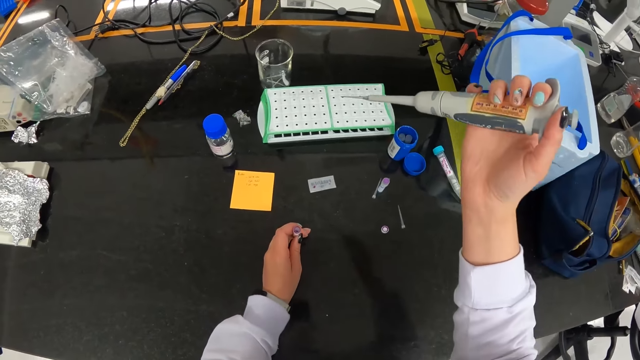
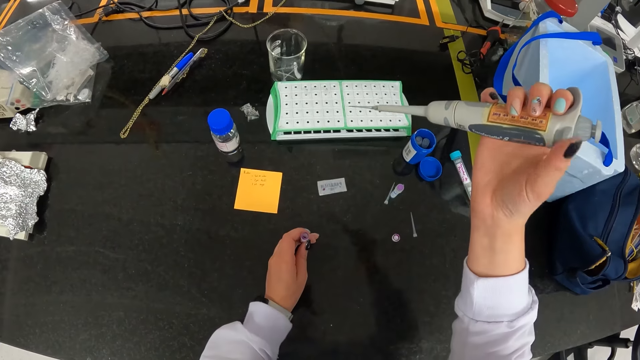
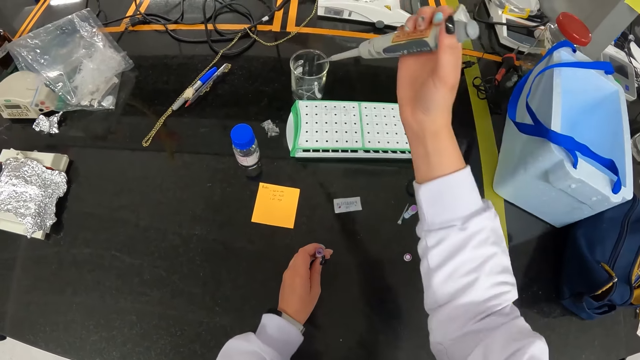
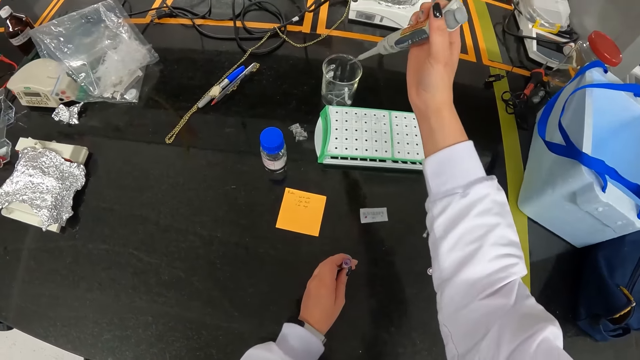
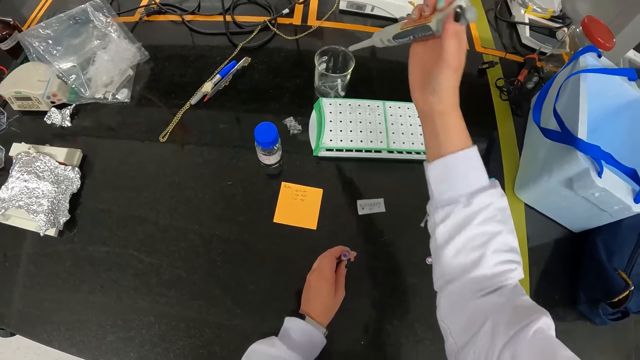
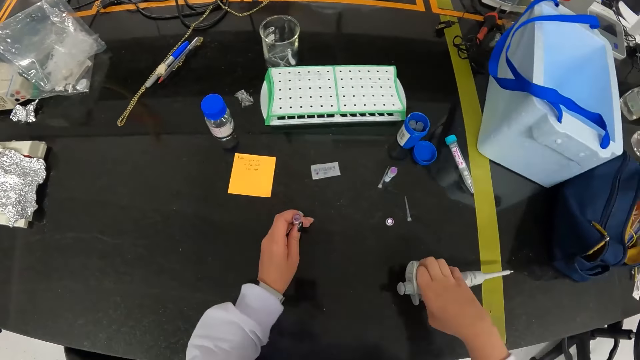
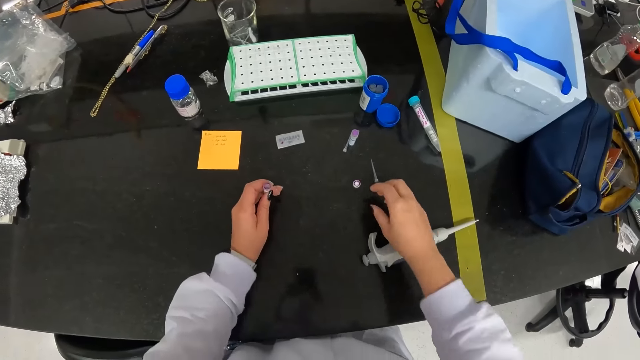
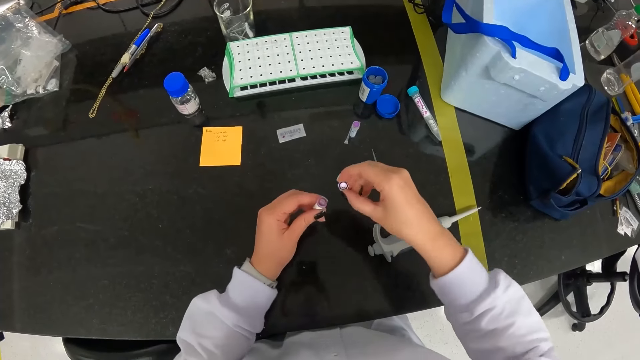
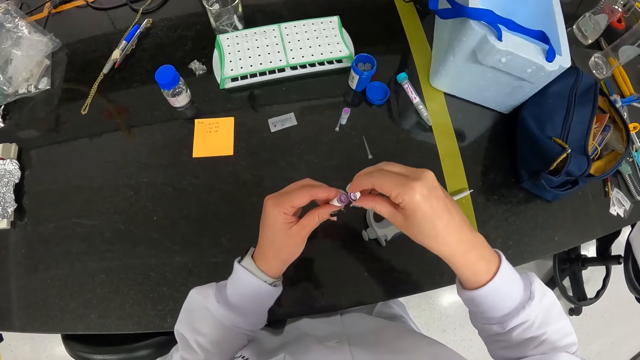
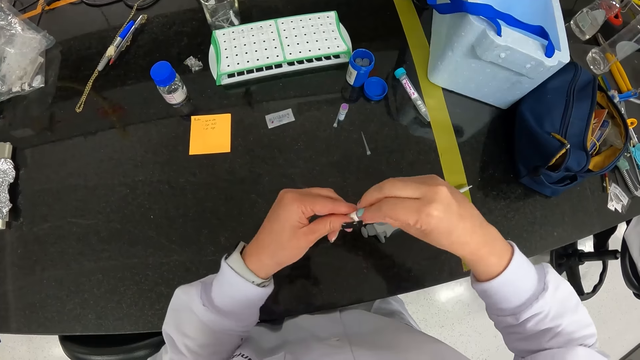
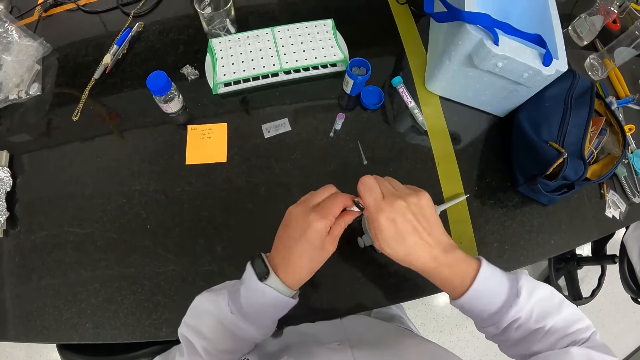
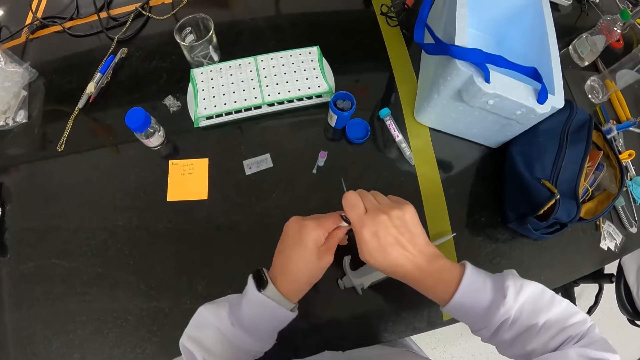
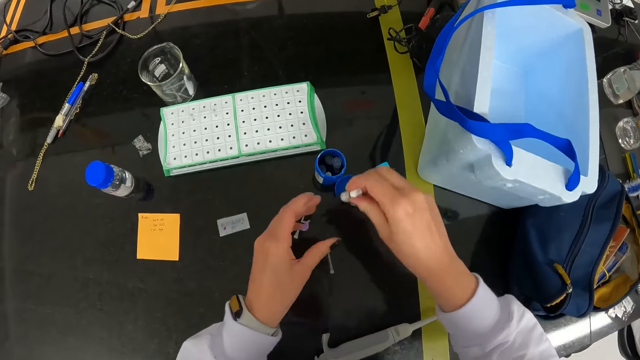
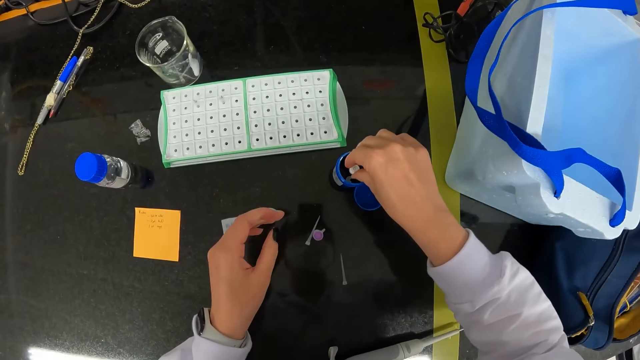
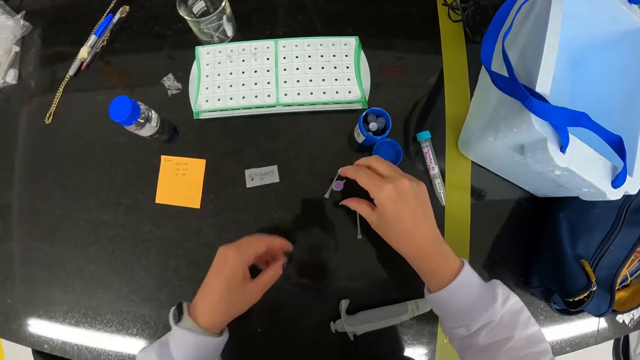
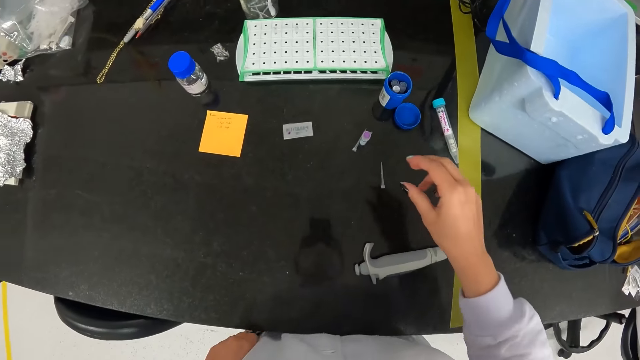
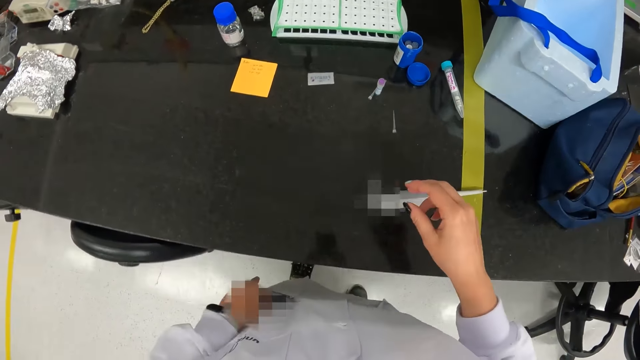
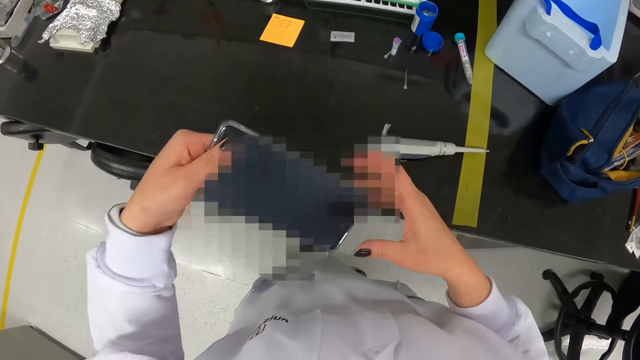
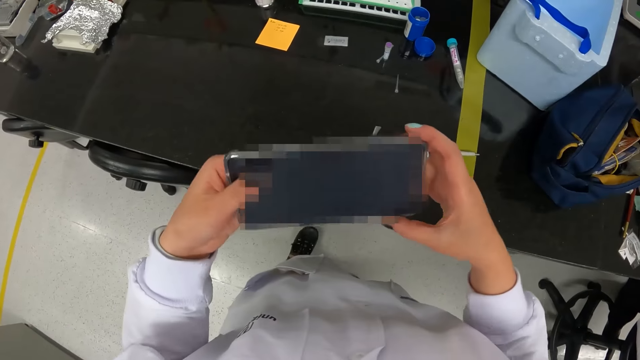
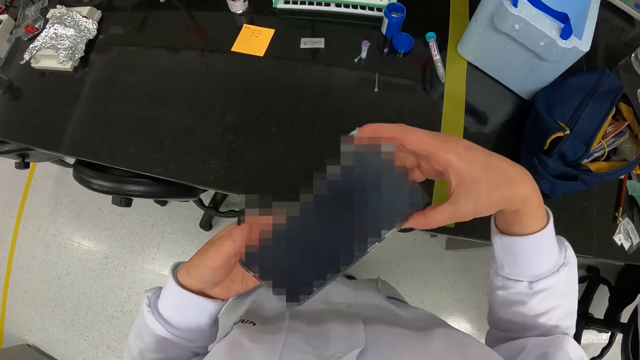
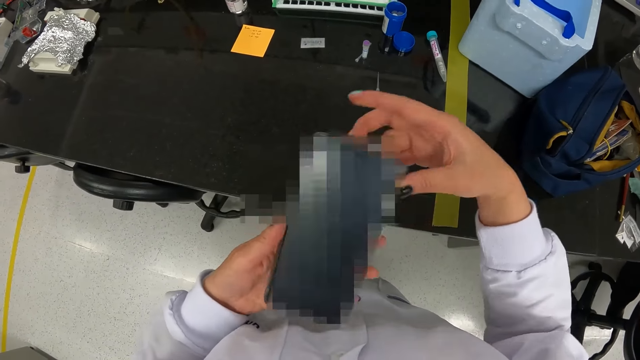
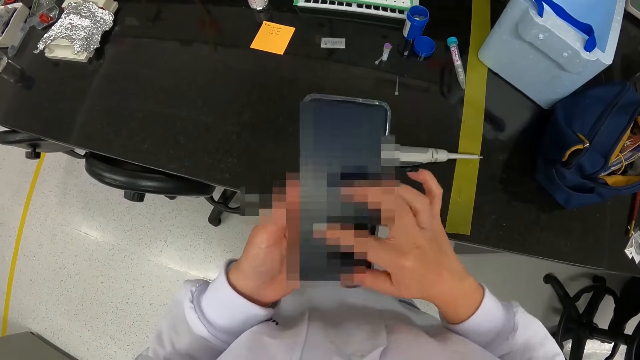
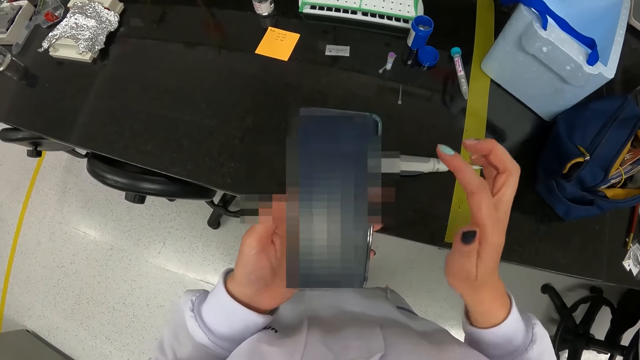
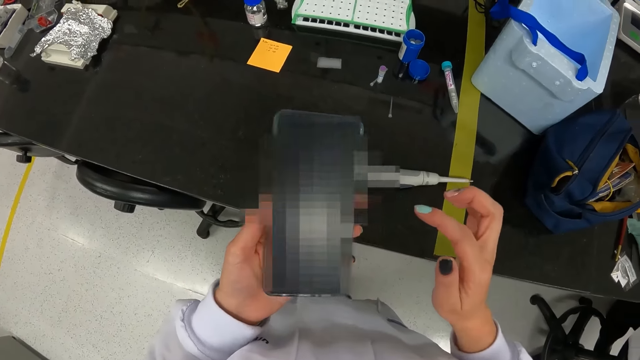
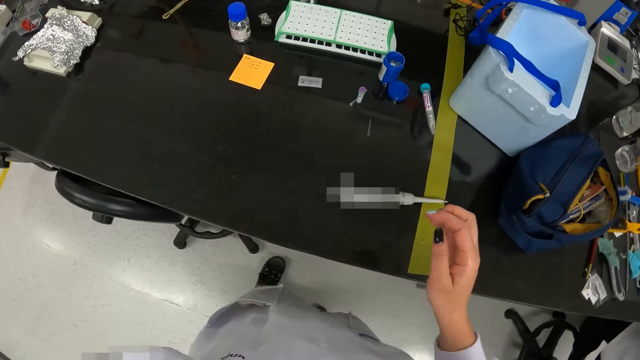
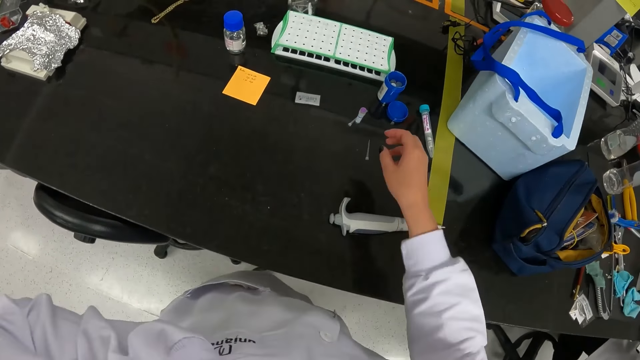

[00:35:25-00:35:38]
The camera wearer drops the pipette tip of the micropipette into the beaker on the table with her right hand. She drops the micropipette on the table with her right hand. She picks up the sample tube cover on the table with her right hand. She covers the sample tube in her left hand with the sample tube cover in her right hand. She drops the sample tube in the plastic bottle on the table with her right hand. She picks a phone from her lab coat pocket with her left hand. She operates the phone in her left hand with her right hand.

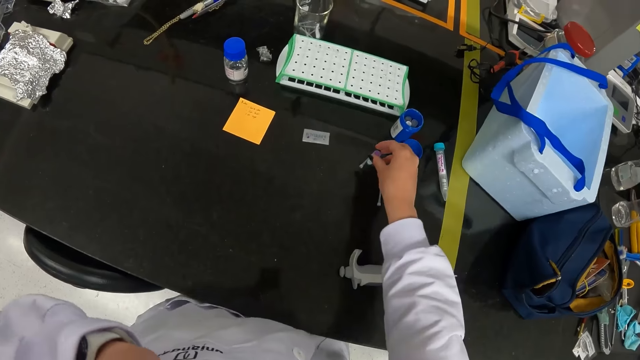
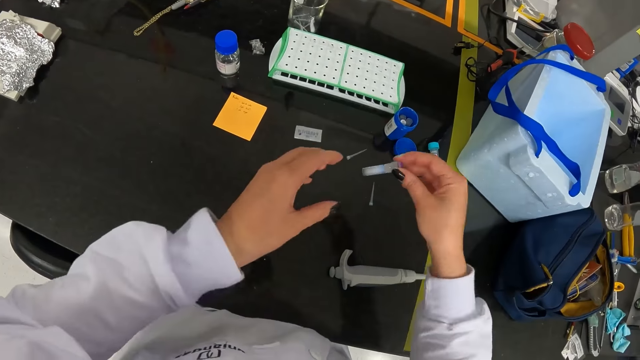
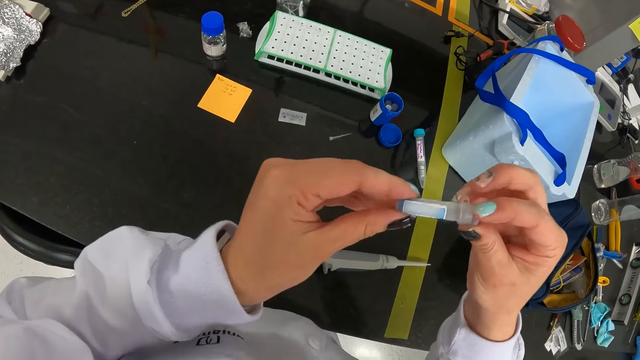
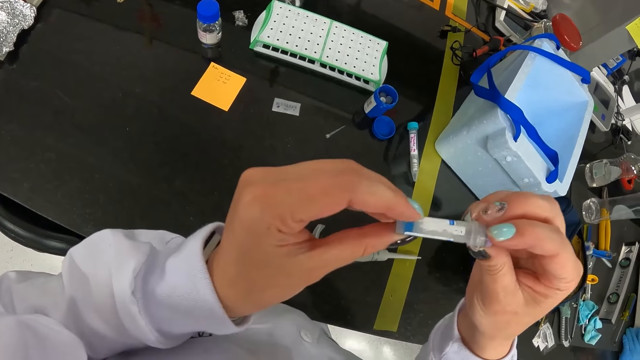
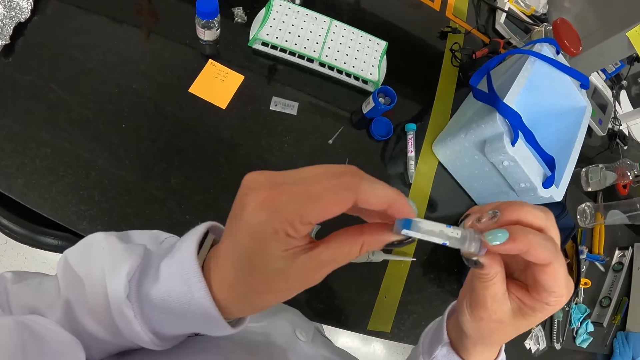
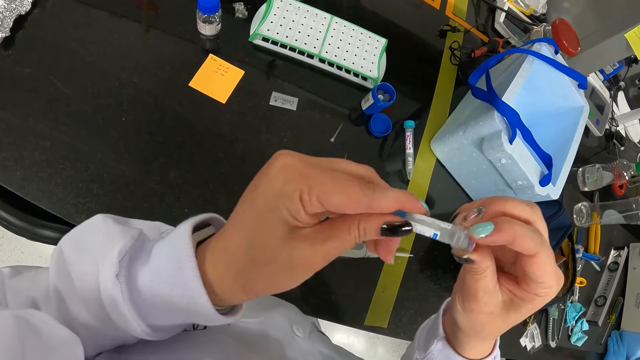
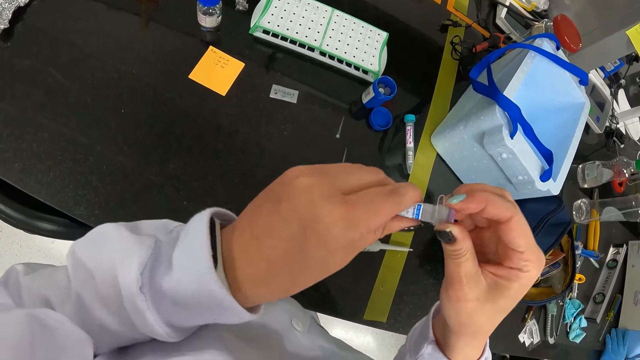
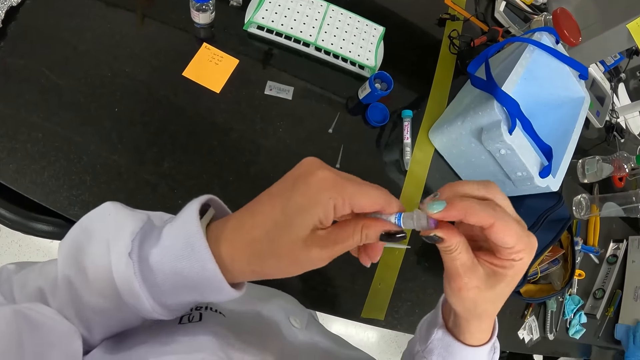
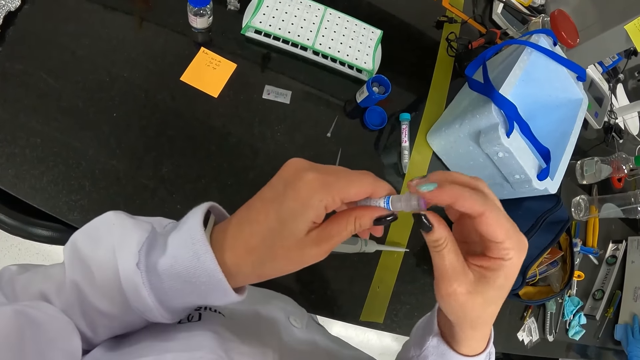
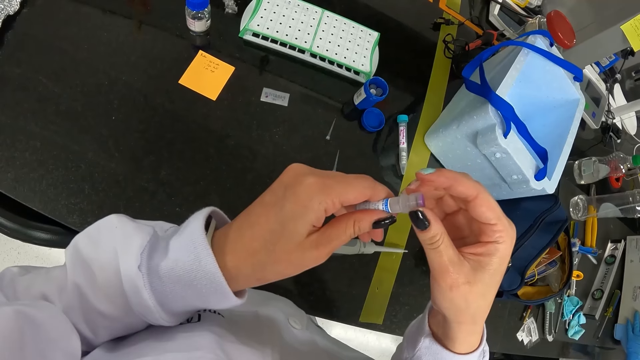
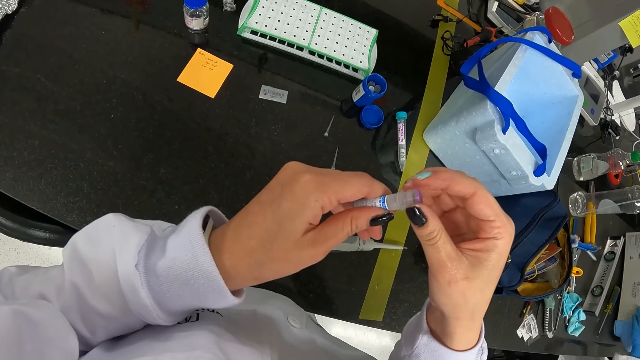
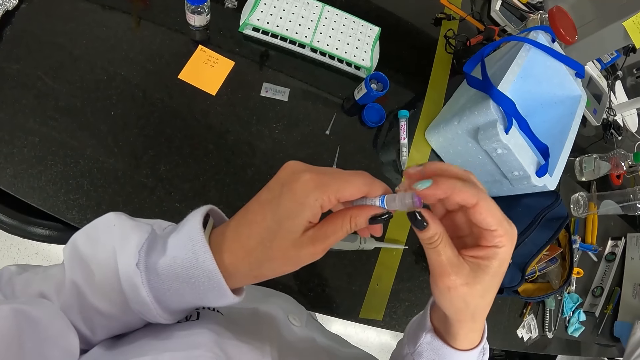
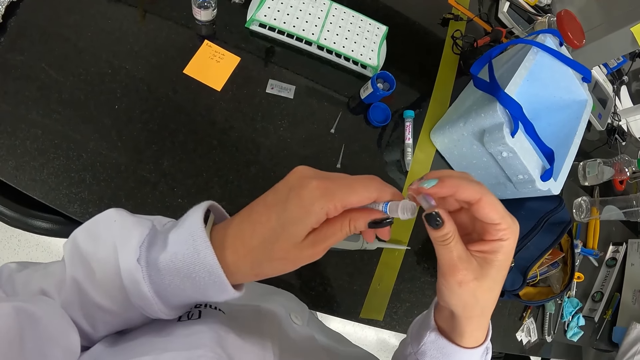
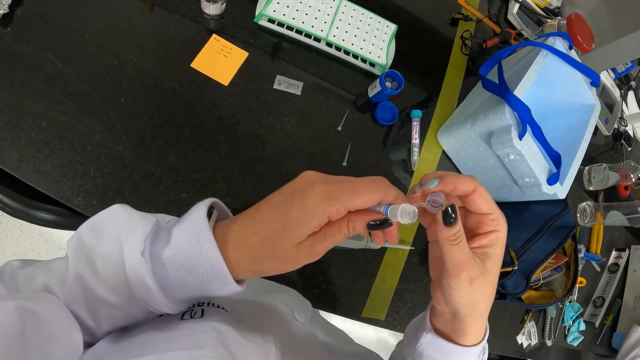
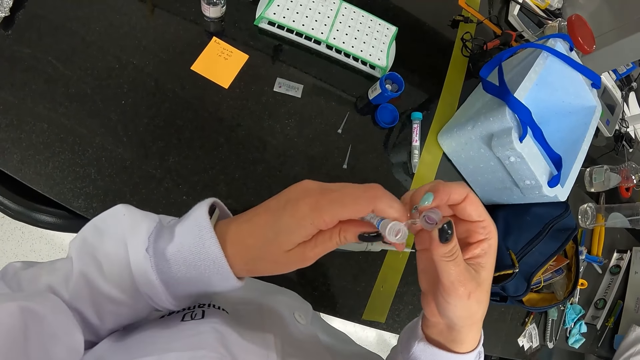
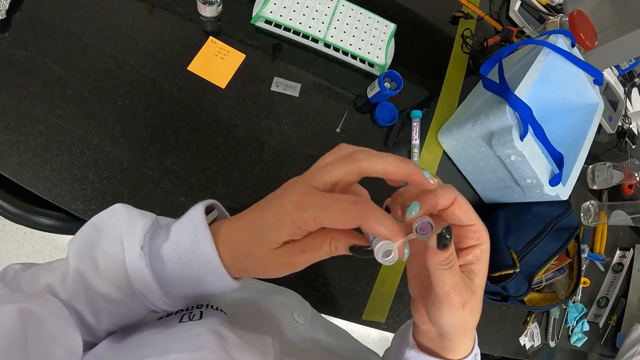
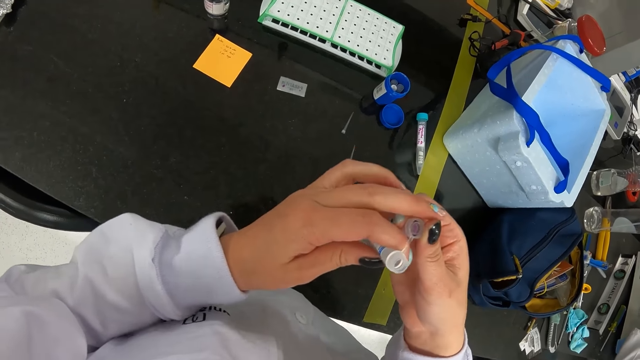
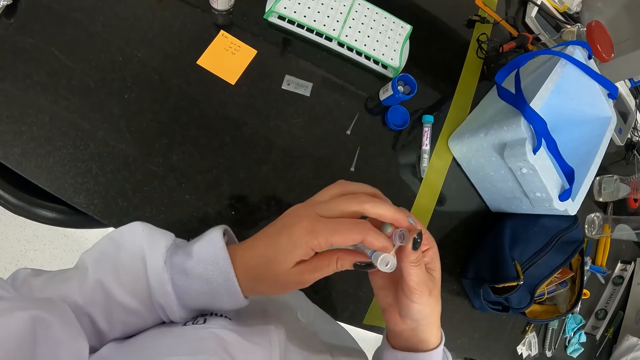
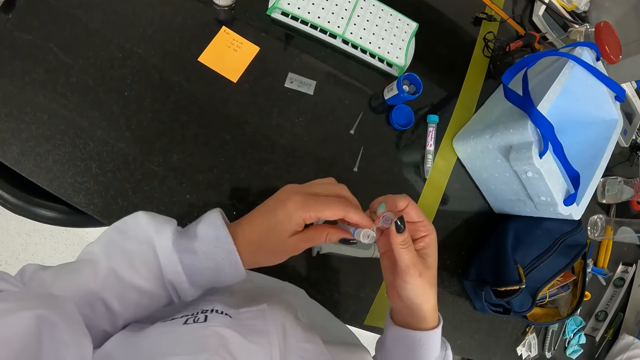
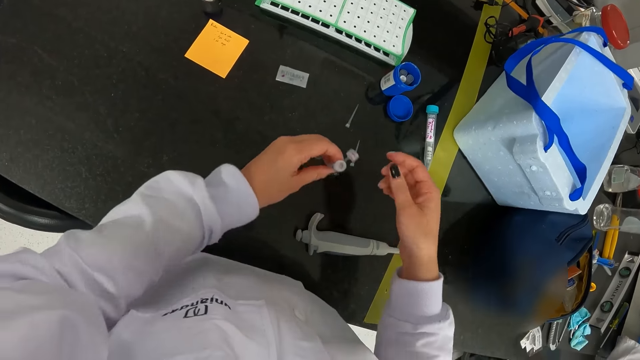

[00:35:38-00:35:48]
The camera wearer picks up the sample tube on the table with her right hand. She looks at the tube. She opens the sample tube in her left hand with her right hand. She looks at the tube.
